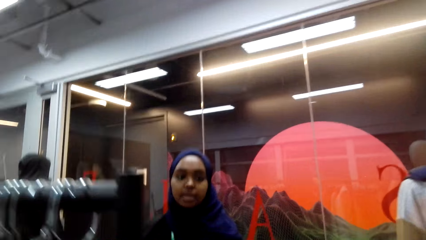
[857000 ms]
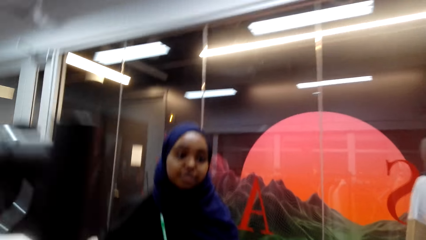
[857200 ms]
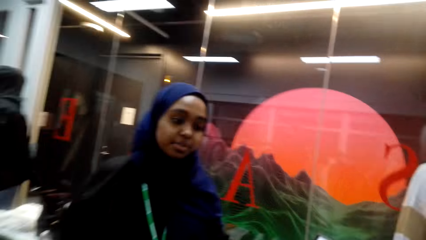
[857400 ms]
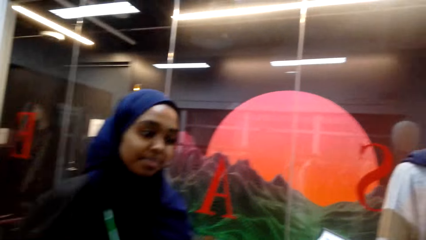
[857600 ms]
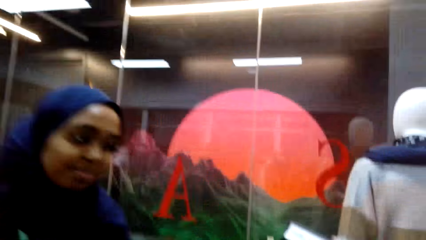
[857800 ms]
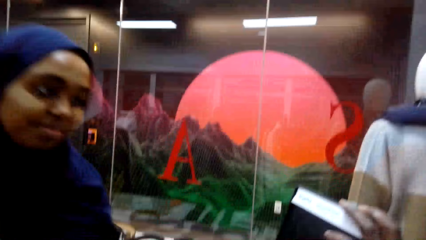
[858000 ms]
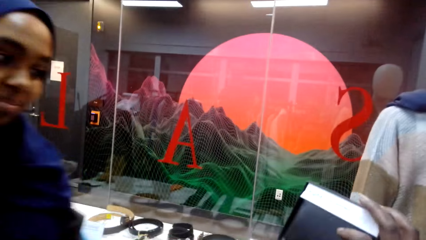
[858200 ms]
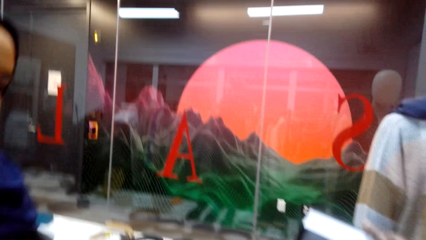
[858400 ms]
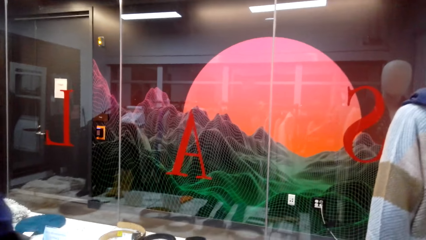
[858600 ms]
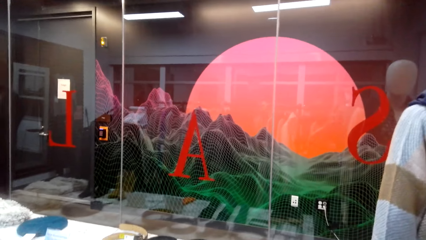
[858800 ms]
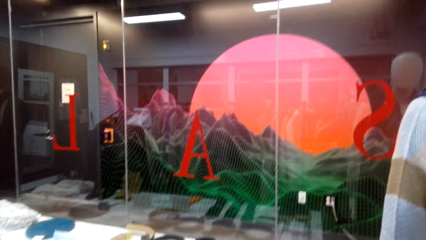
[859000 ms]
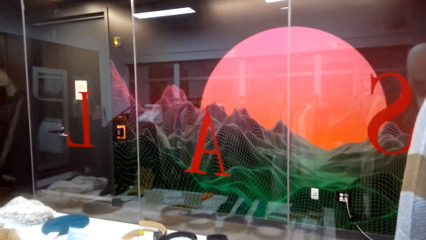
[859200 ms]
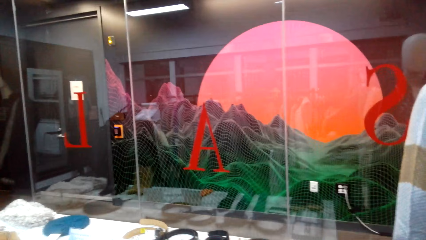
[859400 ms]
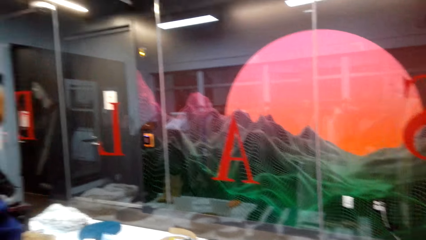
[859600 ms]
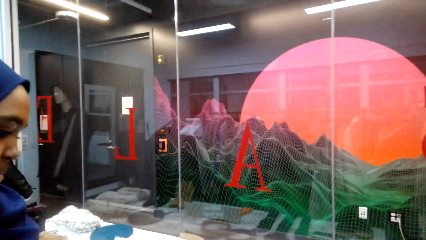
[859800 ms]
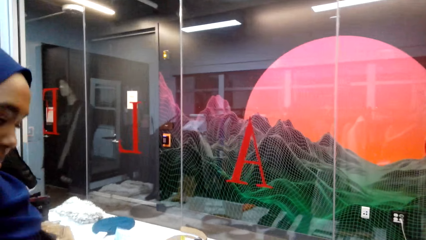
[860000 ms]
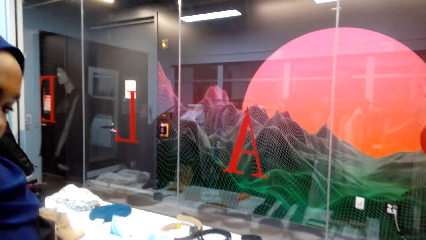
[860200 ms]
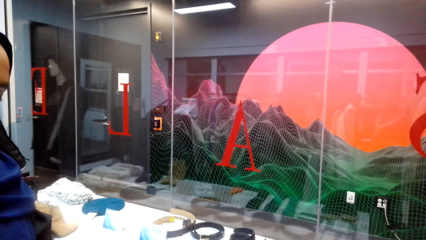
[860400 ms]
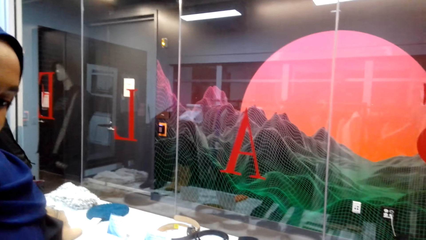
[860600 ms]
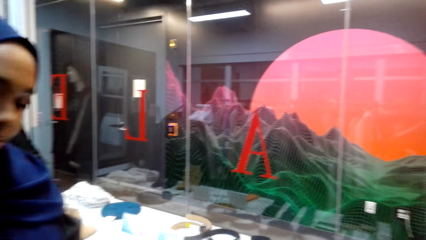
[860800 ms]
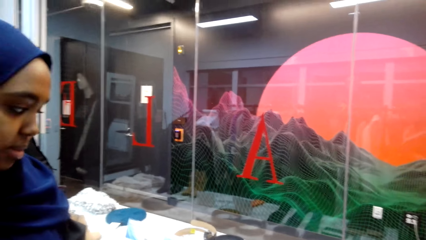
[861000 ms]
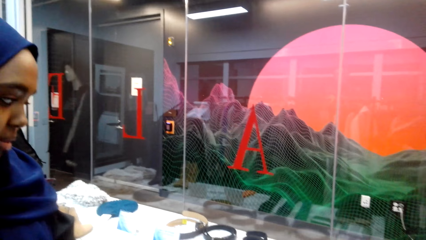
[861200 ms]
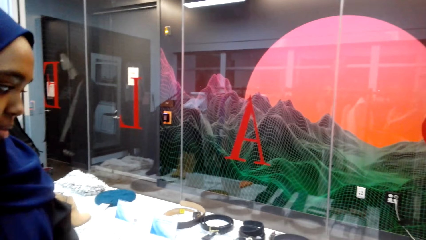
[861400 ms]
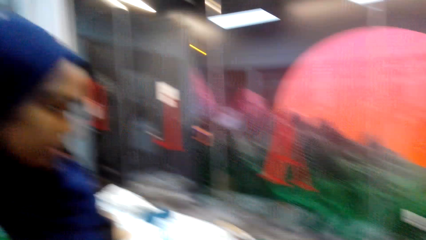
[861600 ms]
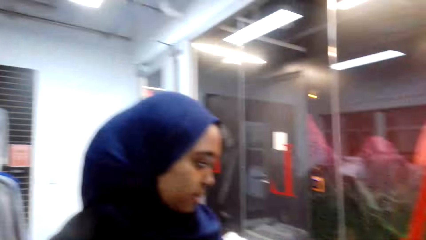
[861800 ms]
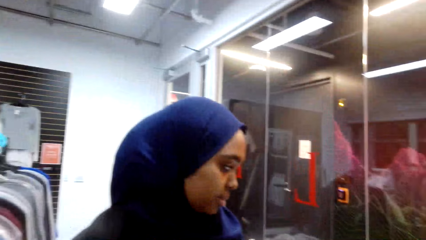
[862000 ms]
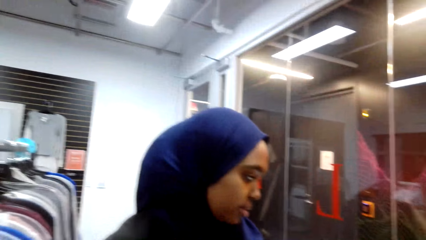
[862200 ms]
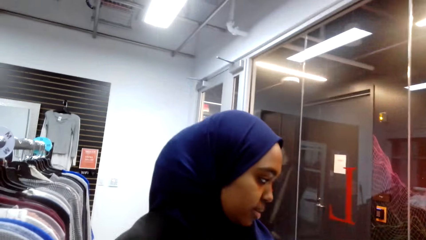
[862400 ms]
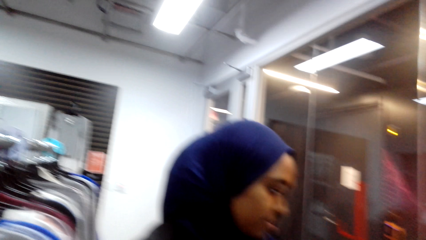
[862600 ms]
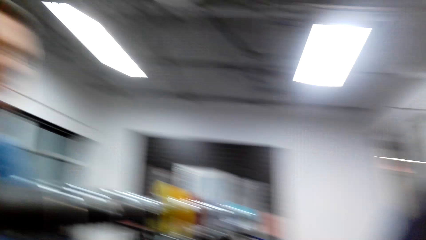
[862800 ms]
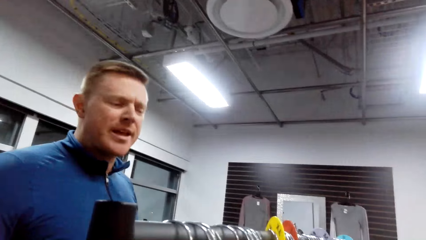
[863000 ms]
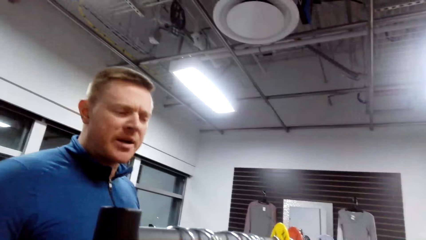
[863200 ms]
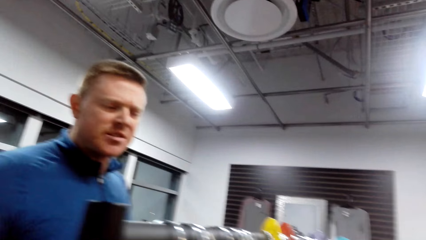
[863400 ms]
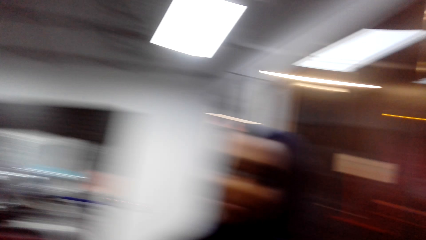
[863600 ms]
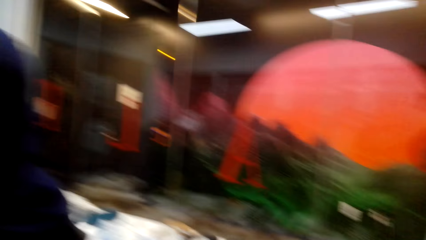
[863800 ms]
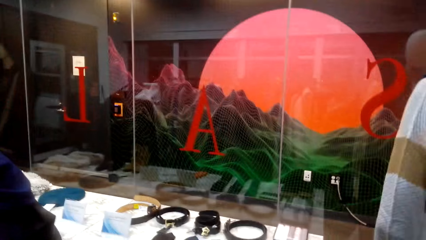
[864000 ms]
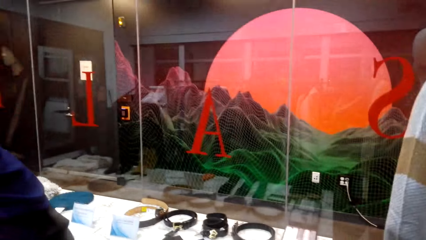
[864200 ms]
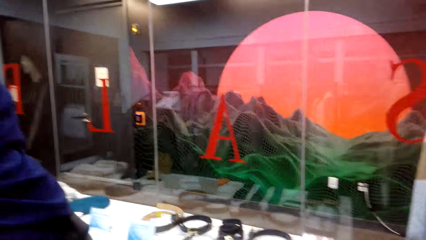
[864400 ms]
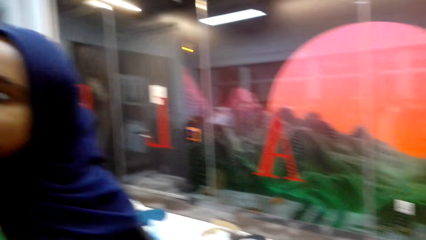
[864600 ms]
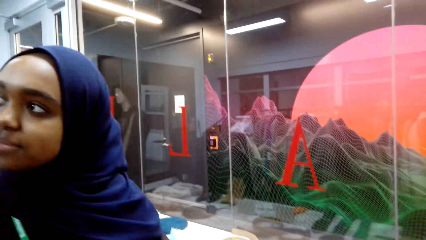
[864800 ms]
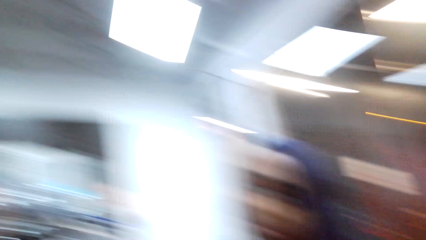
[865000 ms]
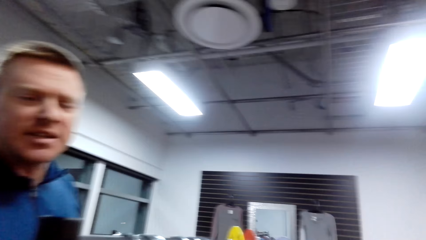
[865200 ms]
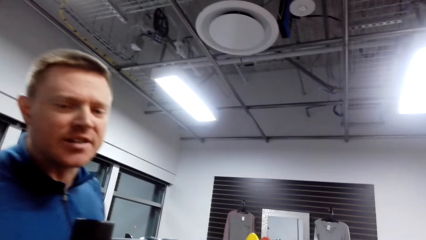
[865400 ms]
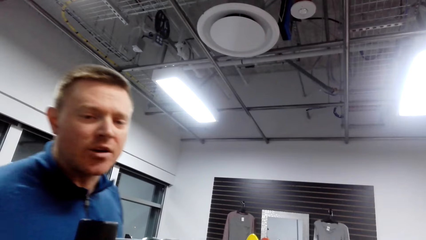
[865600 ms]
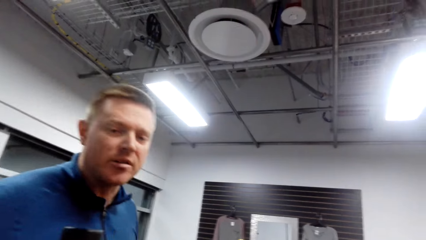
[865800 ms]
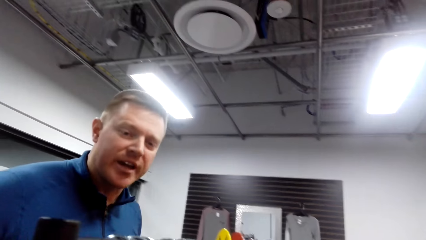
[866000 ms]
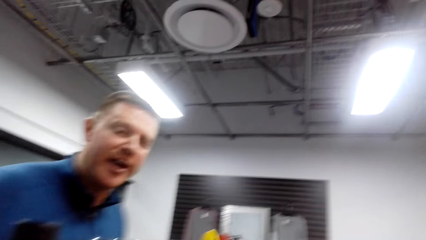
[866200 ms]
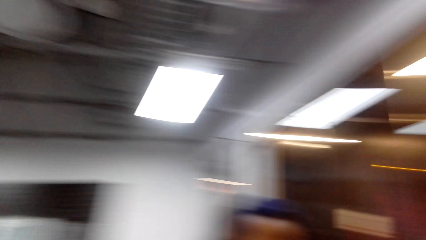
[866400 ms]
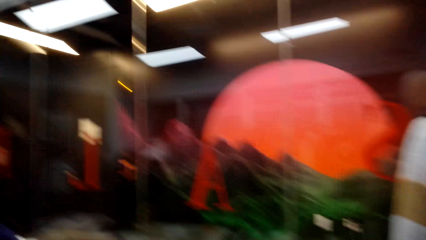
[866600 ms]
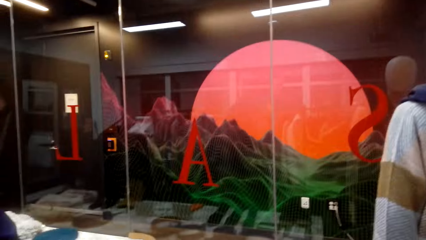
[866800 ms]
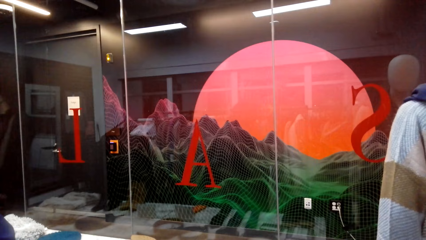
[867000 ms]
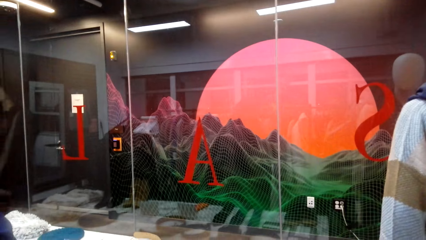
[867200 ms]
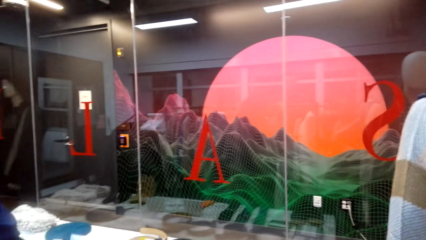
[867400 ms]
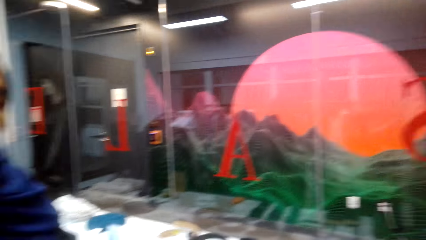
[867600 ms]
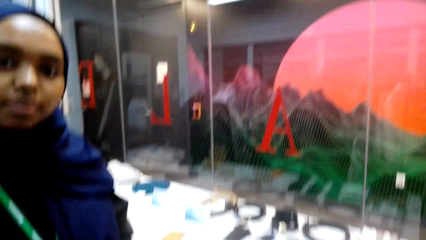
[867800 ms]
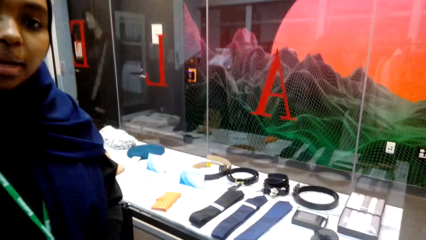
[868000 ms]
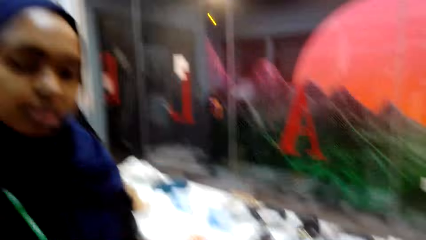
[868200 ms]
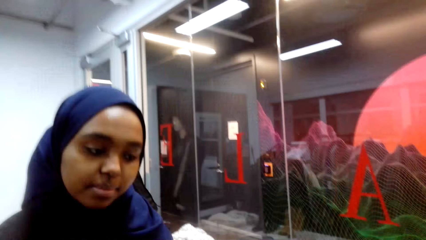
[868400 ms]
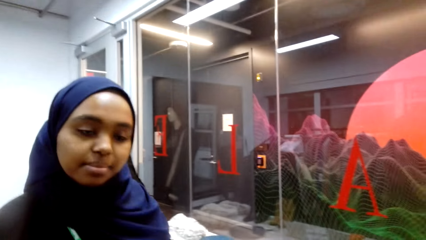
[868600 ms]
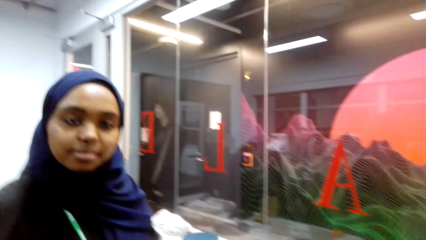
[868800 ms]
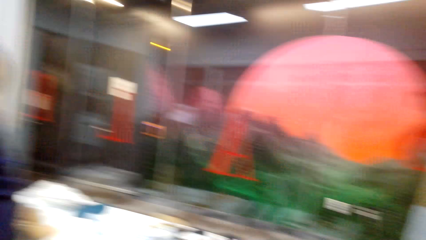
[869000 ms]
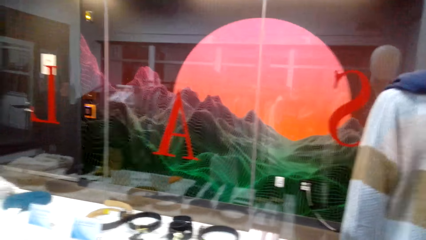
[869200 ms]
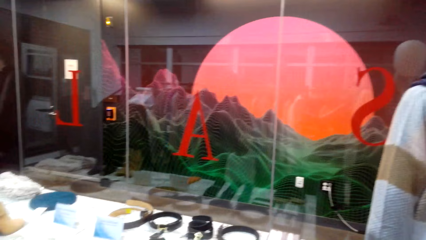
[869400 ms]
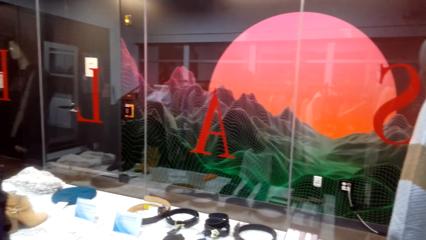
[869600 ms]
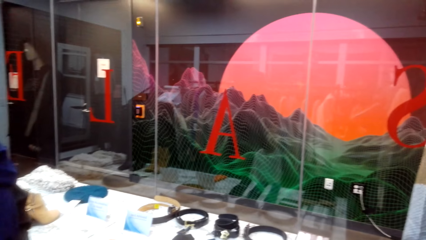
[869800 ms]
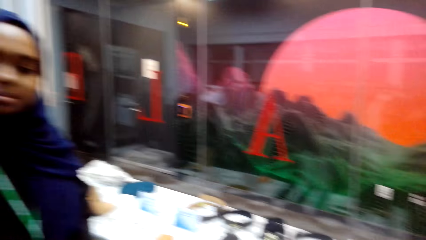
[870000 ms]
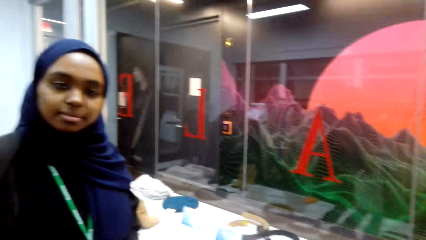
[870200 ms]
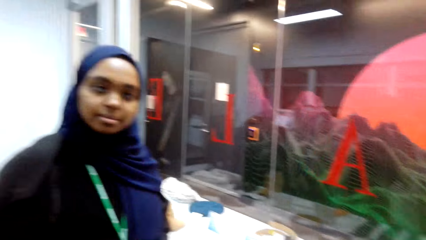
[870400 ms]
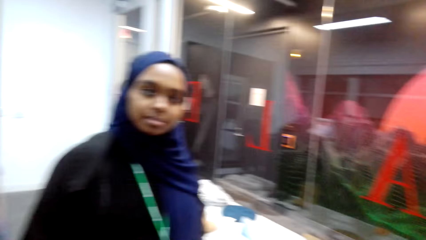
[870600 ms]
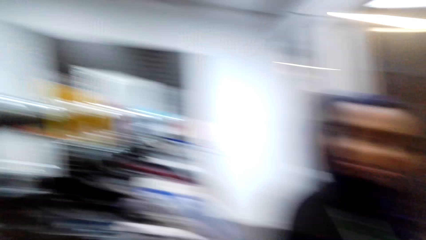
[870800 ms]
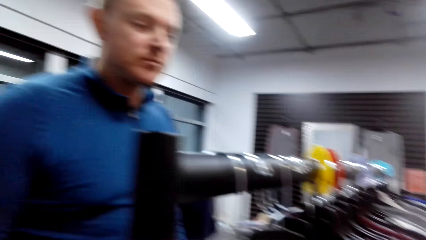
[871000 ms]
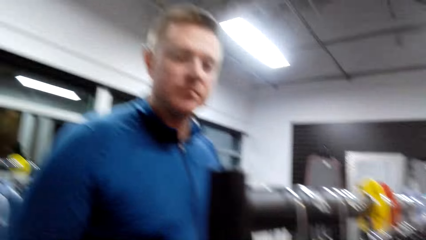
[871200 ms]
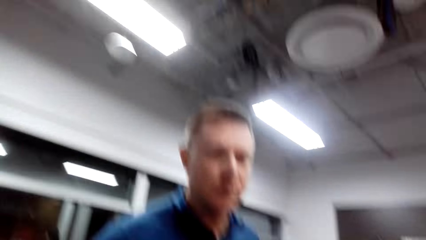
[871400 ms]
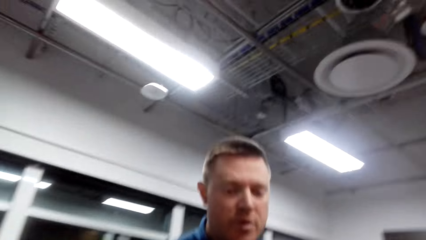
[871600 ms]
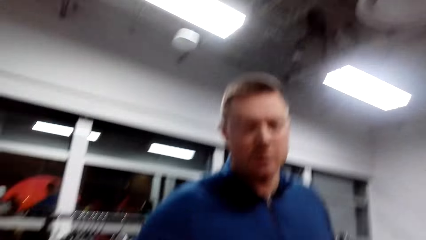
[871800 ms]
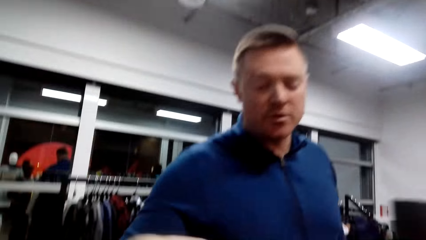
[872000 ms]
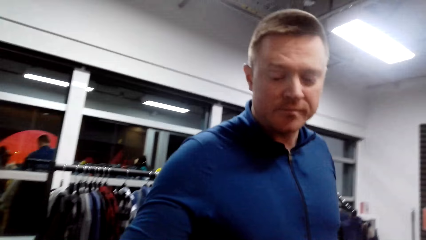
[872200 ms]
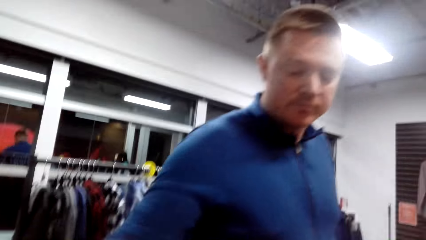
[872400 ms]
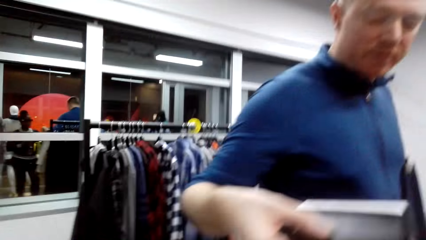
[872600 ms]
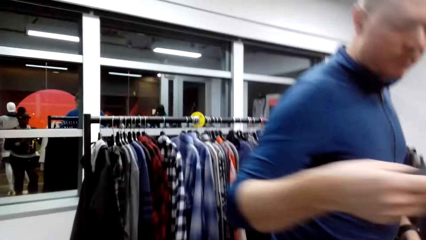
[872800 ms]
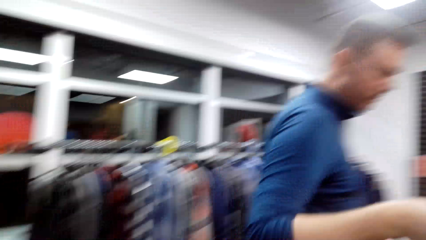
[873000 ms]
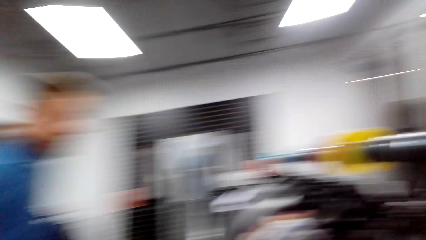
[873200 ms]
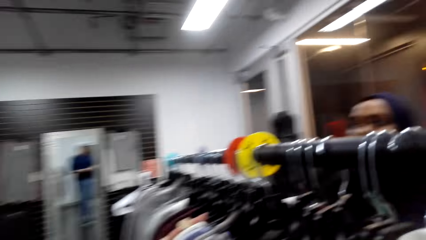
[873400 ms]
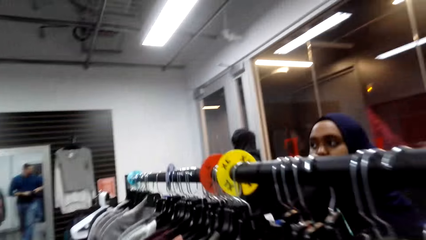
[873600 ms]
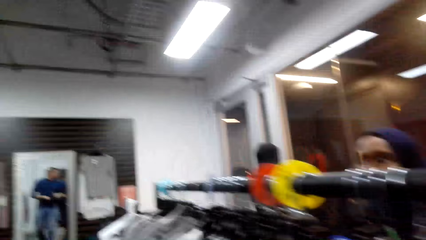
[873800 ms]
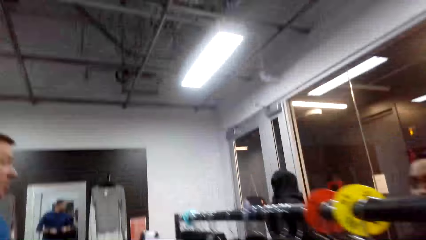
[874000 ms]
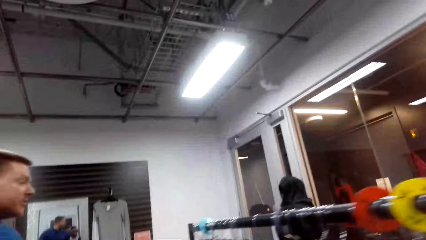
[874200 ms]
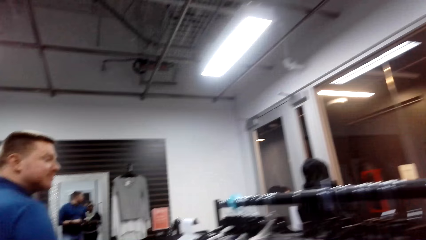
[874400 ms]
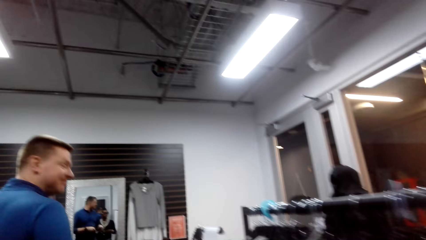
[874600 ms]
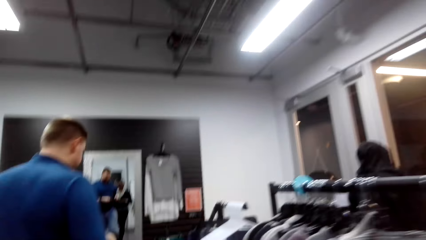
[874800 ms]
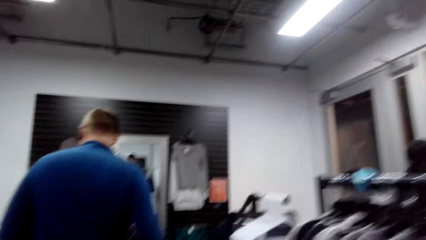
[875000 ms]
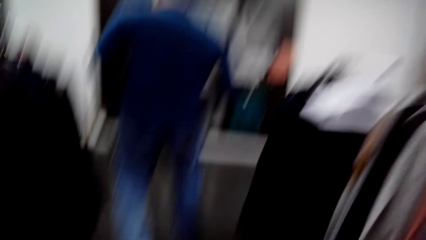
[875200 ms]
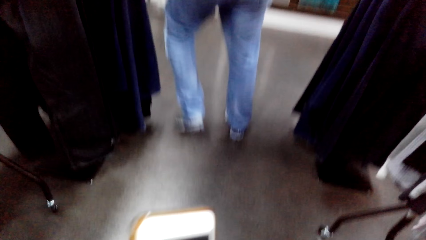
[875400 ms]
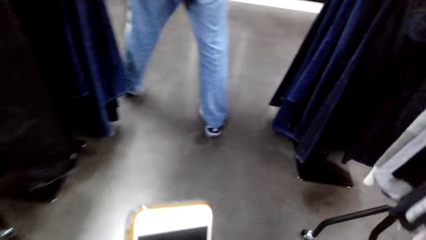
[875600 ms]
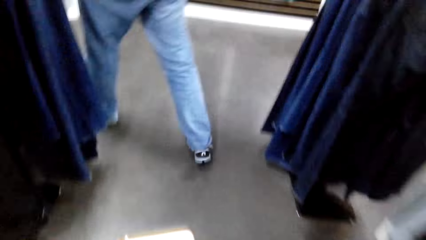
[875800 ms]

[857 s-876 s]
A lady interacts with the camera wearer. A person interacts with the camera wearer. The person picks something and interacts with the lady.
